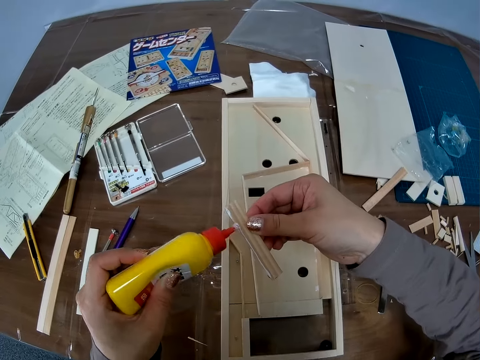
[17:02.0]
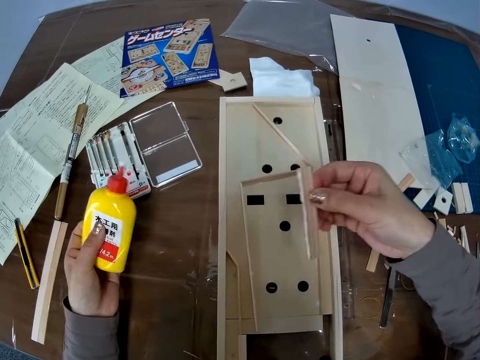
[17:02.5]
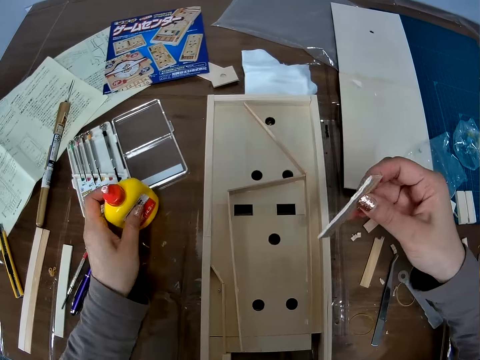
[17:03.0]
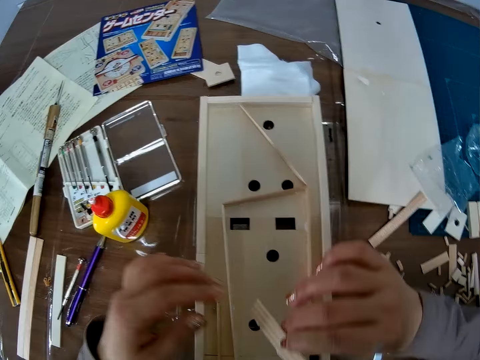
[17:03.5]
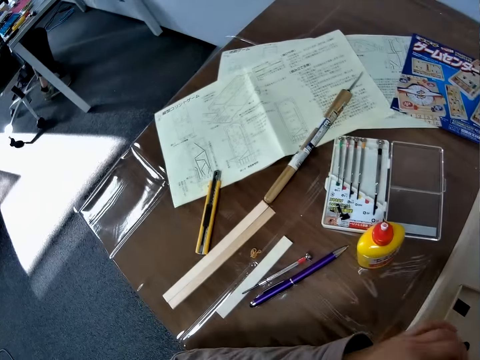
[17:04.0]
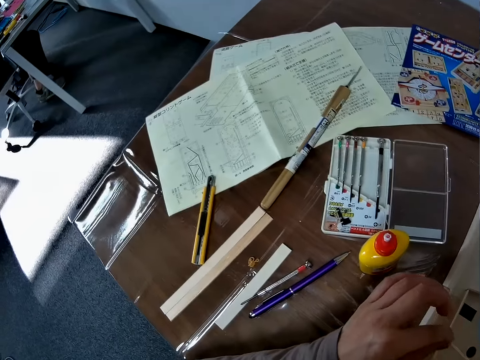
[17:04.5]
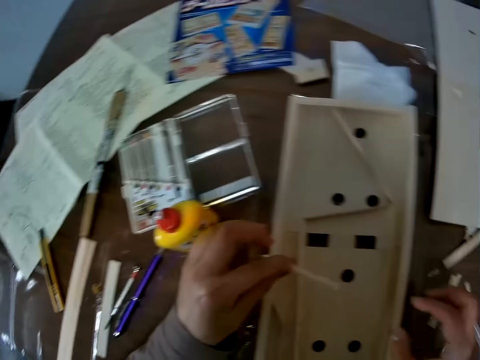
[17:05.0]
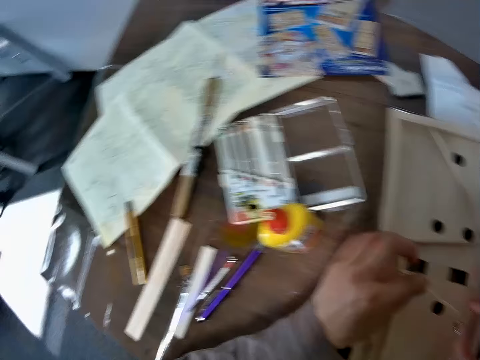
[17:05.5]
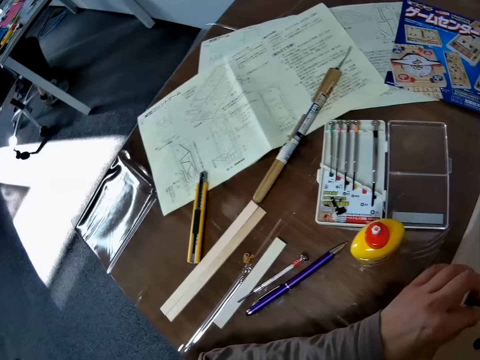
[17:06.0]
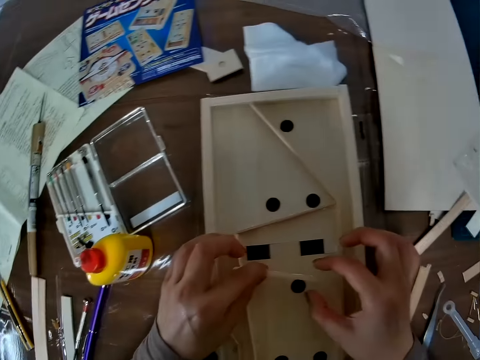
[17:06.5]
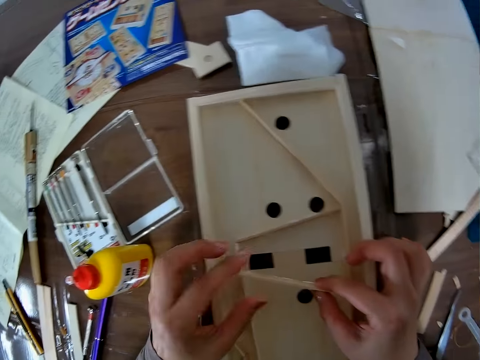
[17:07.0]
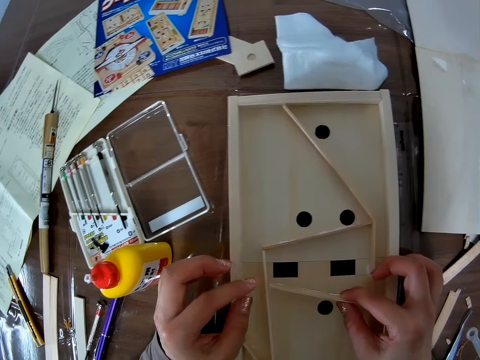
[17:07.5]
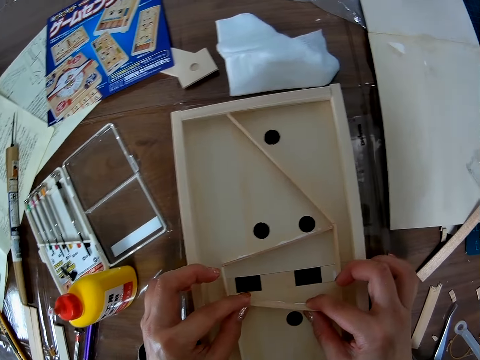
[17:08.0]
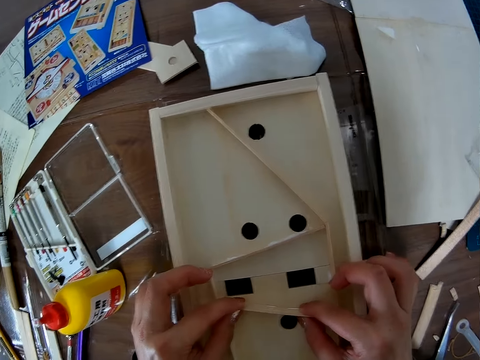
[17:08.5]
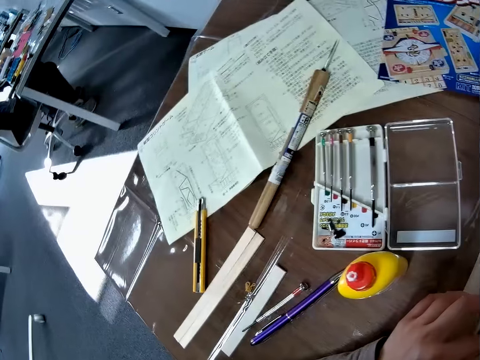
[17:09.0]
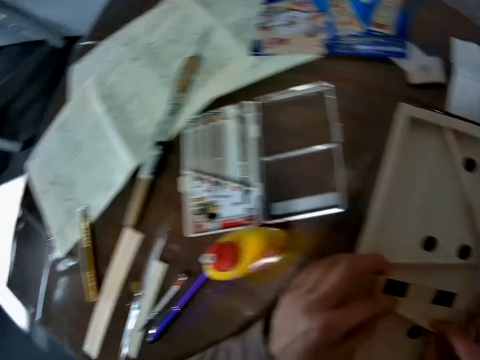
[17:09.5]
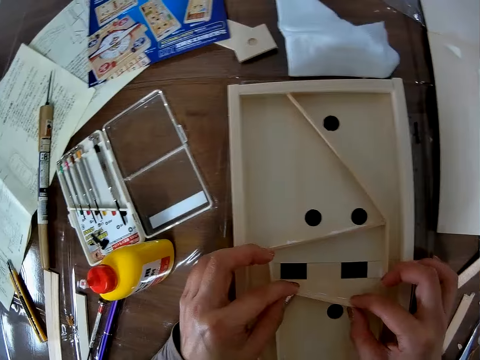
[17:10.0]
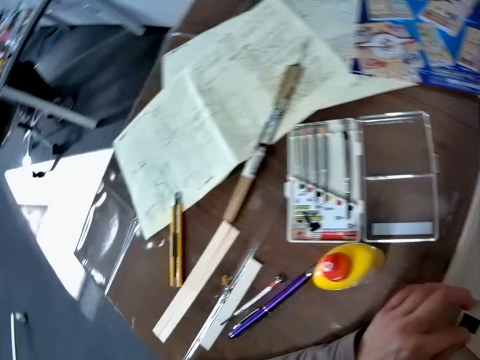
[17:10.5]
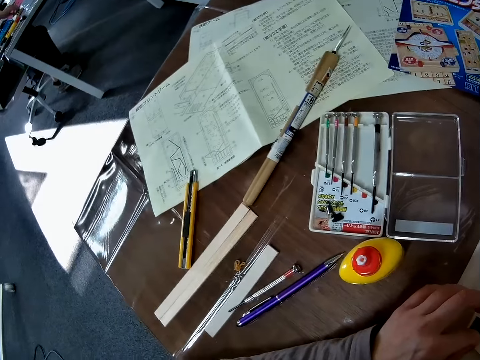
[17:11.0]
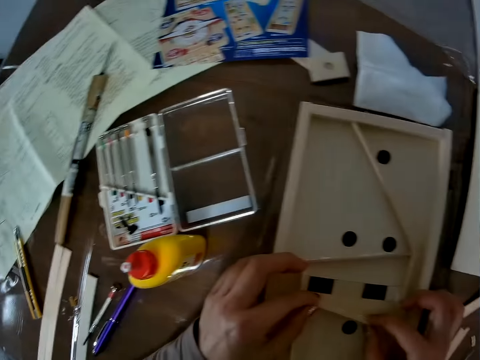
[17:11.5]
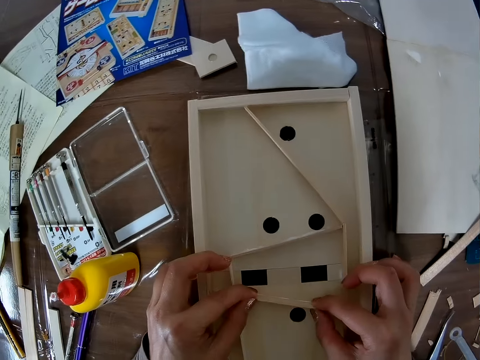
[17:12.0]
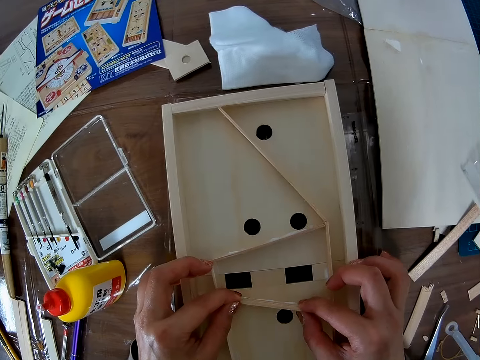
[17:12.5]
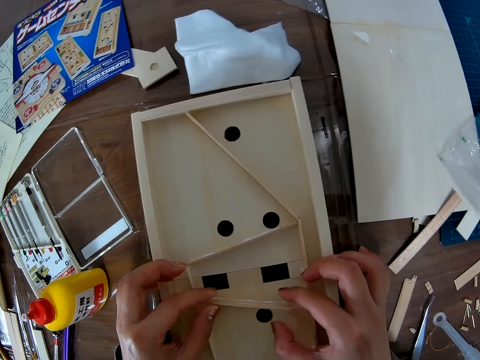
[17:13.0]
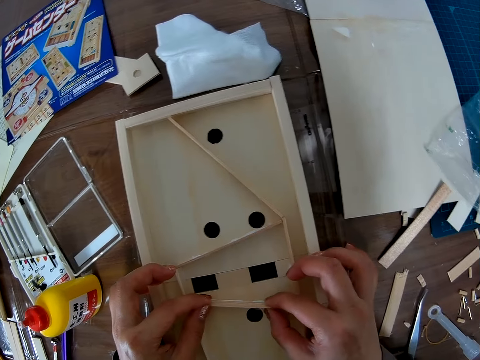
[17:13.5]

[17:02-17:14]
The camera wearer drops back the bottle of glue on the table. They hold the wood craft material. They place the piece of wood with glue on the wooden craft.

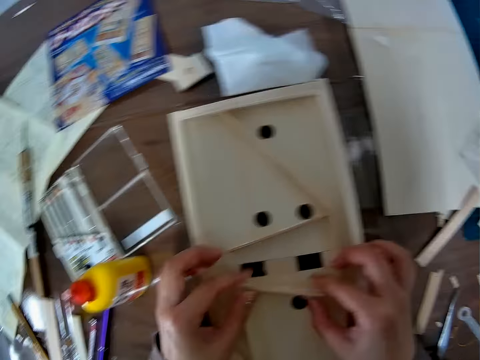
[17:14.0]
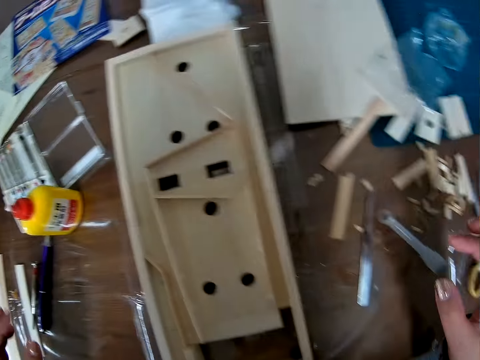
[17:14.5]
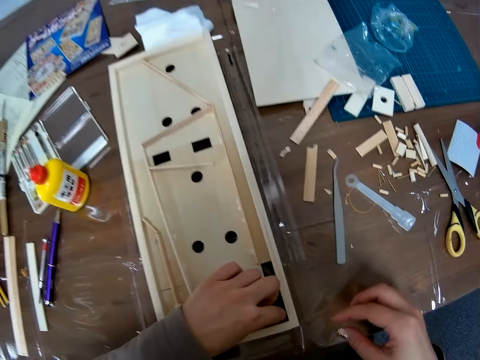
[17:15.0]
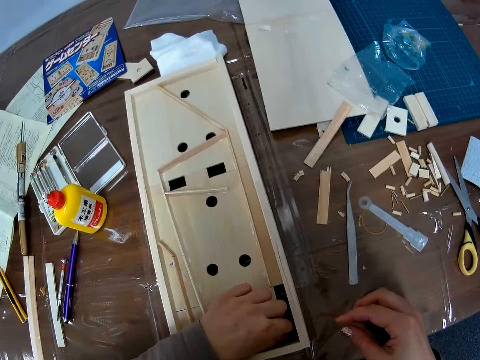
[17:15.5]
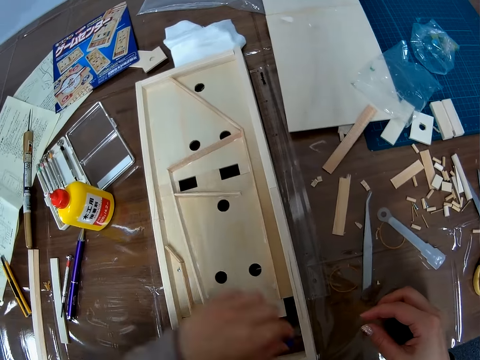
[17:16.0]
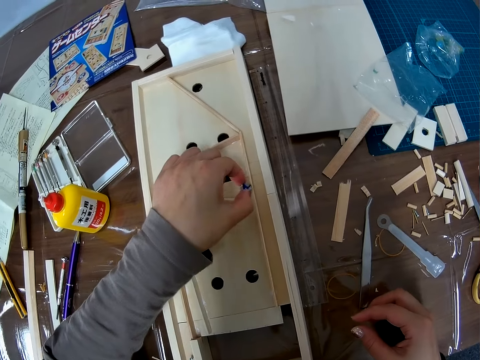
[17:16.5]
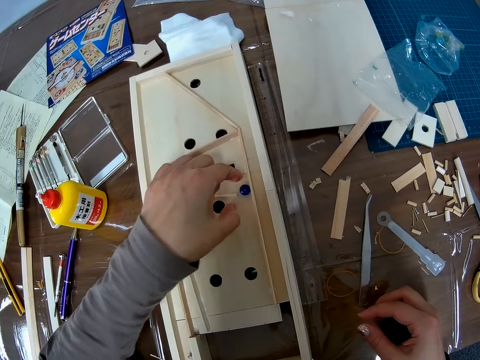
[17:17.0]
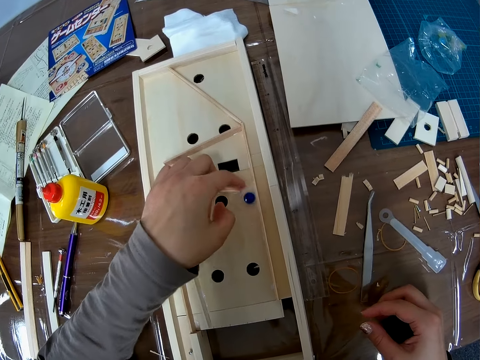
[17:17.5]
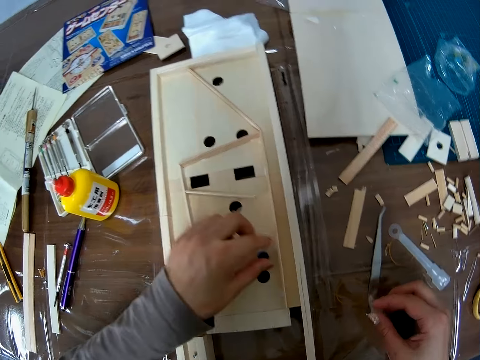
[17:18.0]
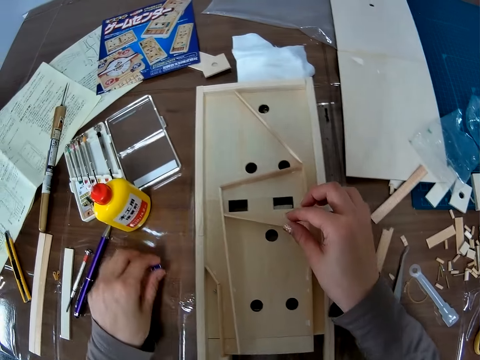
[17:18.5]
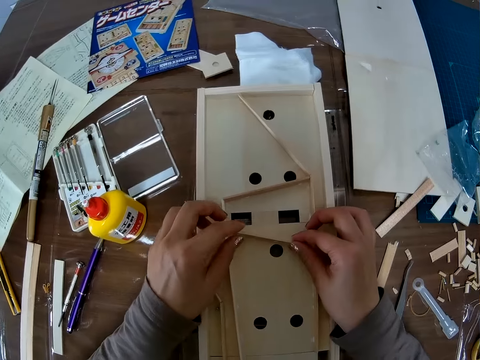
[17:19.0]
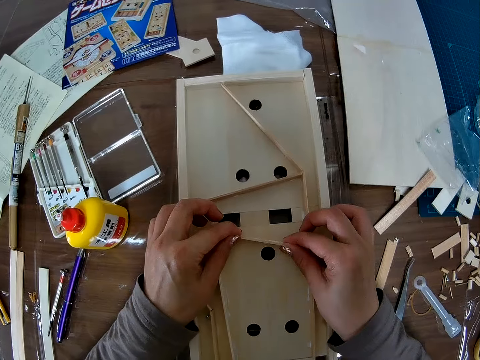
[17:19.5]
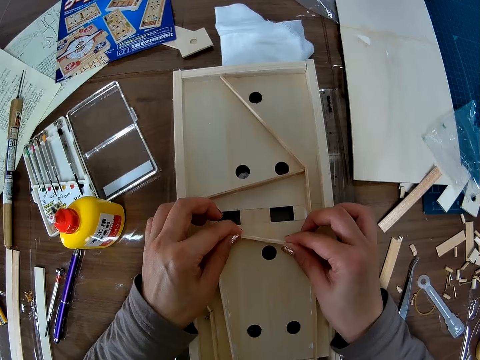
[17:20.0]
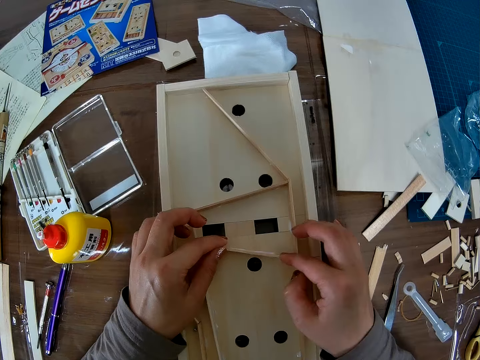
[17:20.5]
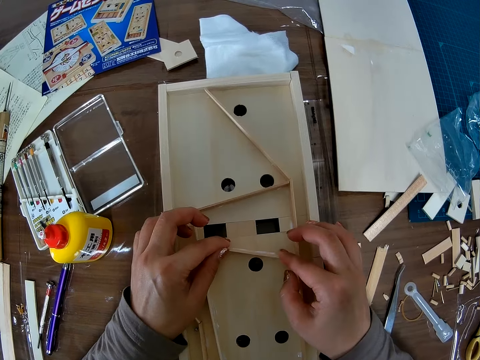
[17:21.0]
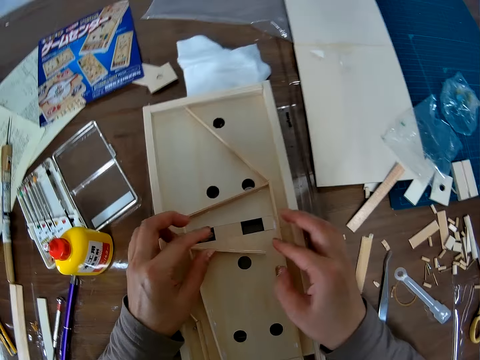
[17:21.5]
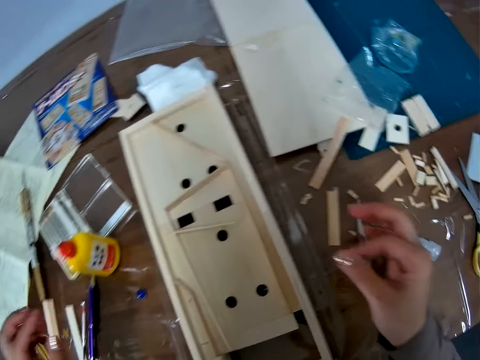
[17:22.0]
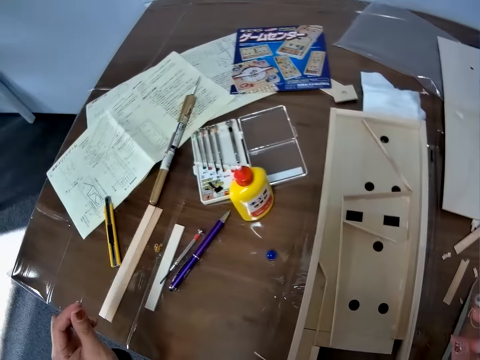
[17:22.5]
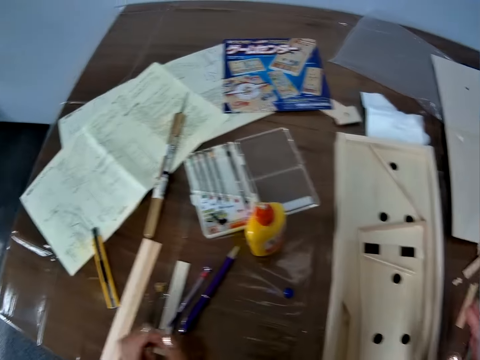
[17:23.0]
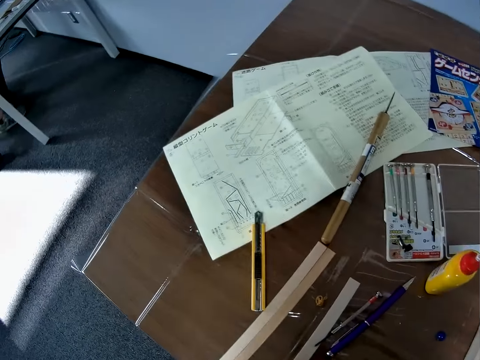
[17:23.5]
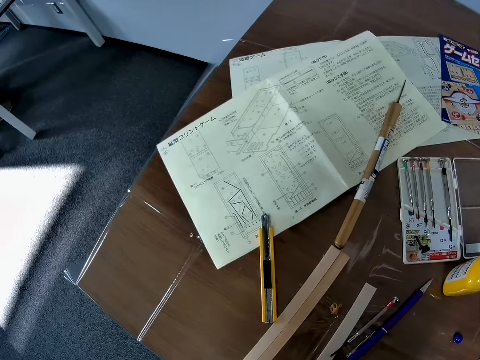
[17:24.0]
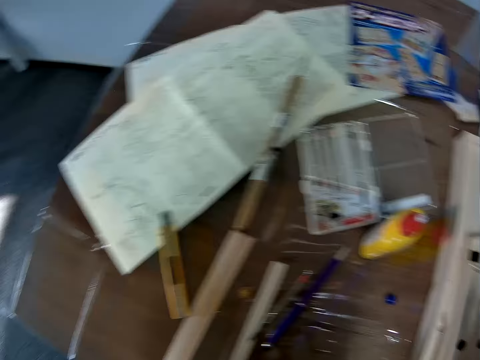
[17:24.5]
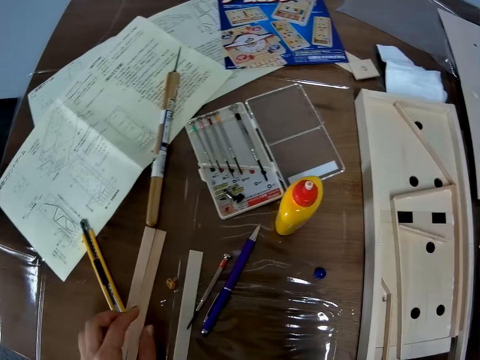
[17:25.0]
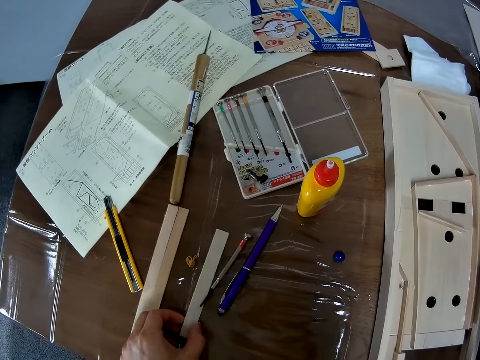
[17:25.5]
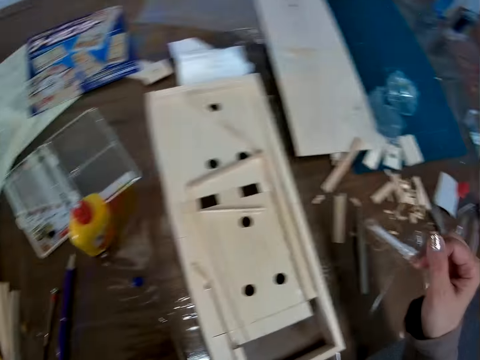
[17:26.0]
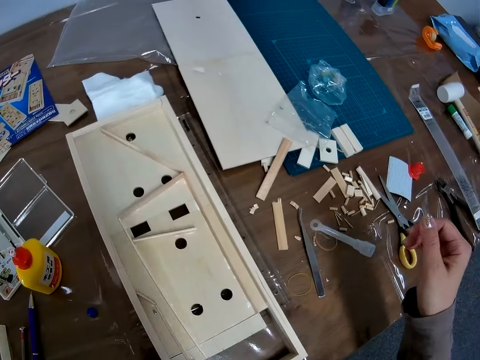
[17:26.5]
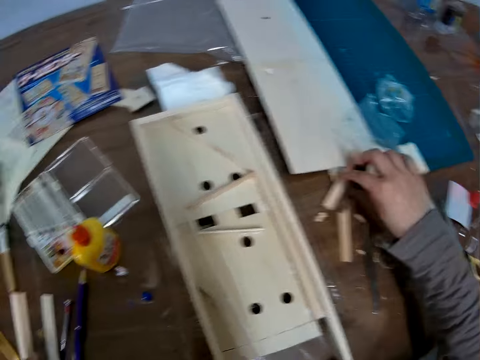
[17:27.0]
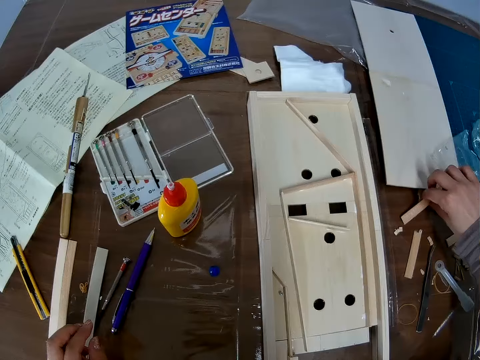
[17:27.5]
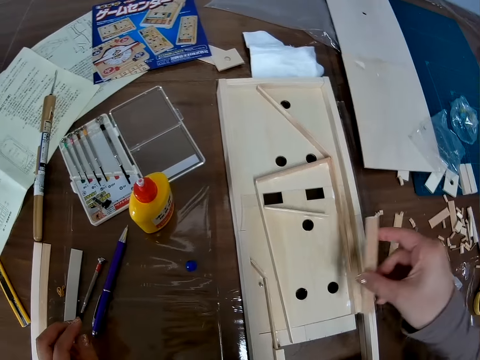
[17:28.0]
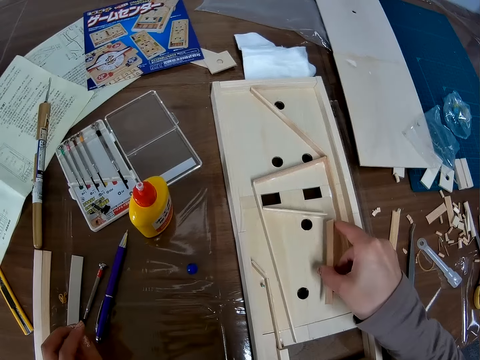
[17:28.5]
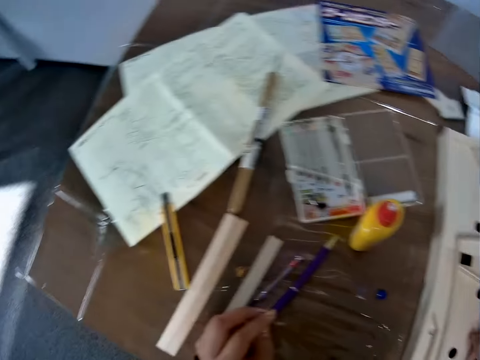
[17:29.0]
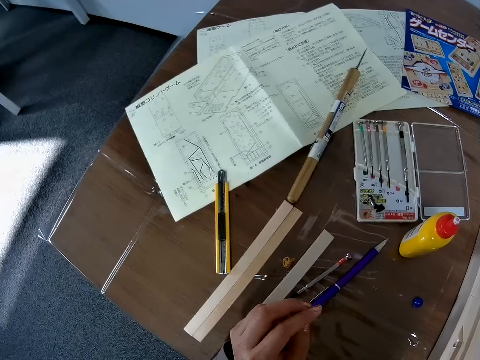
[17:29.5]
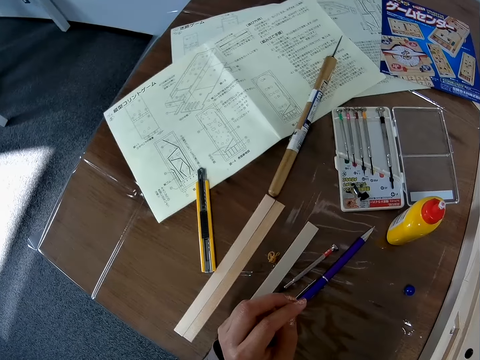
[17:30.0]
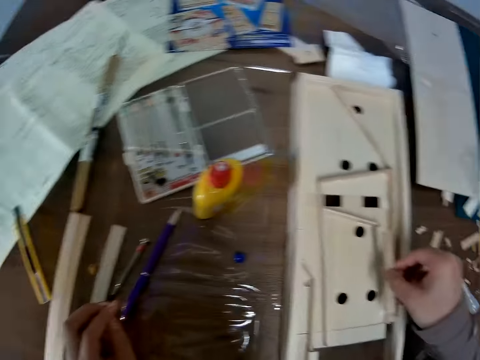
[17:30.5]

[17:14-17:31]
The camera wearer picks the glass marble. She places the glass marble on the pucket game board craft and strikes the glass marble on the pucket game board craft. She passes a crystal stone in the piece of wood in the wooden craft. She picks the glass marble and drops the glass marble. She adjusts the piece of wood in the wooden craft. She sticks the wood craft on the pucket game board craft. She picks up another piece of wood or wooden craft material on the table with her left hand. She drops the wooden craft material. She picks up another piece of wood on the table with her right hand. She places the piece of wood in the wooden craft.
